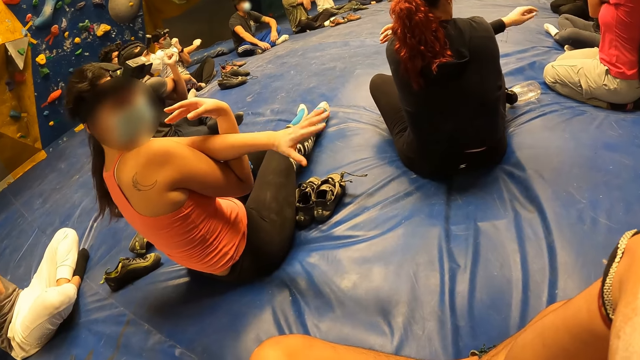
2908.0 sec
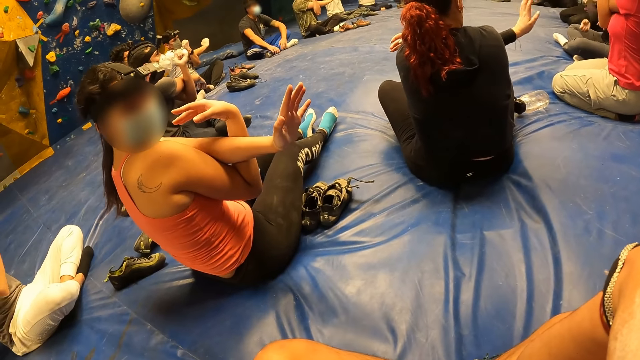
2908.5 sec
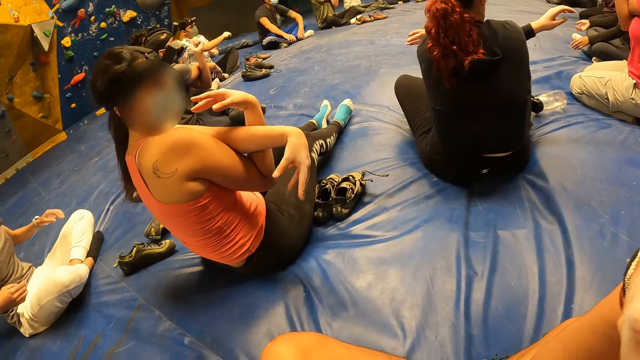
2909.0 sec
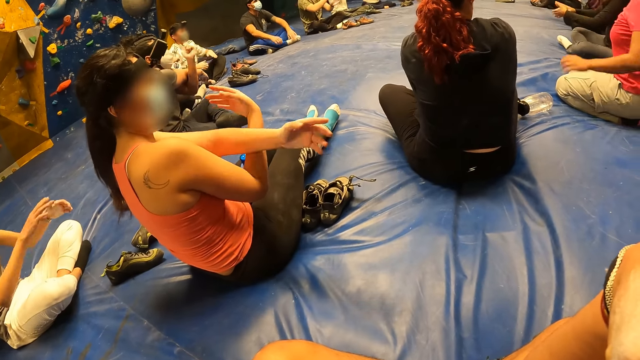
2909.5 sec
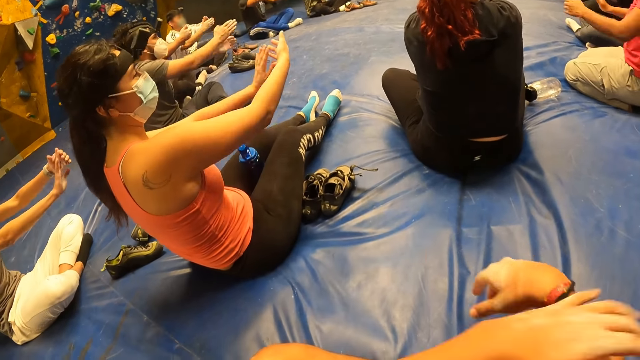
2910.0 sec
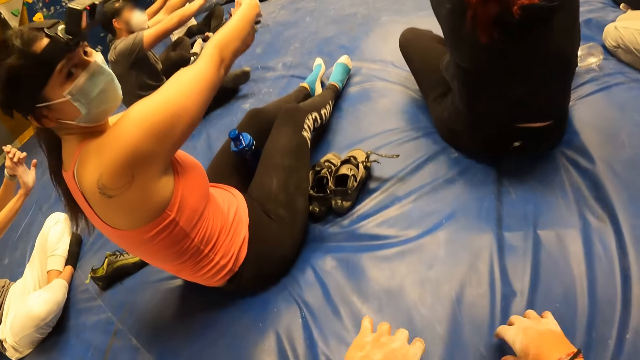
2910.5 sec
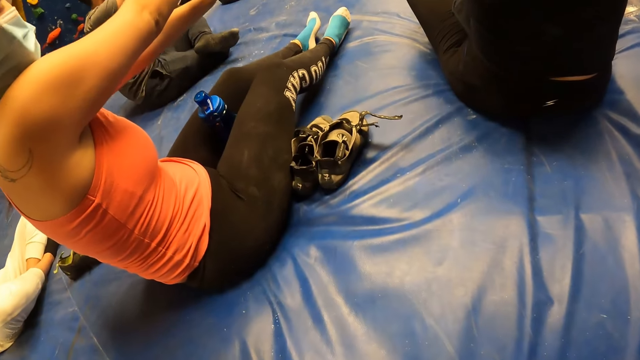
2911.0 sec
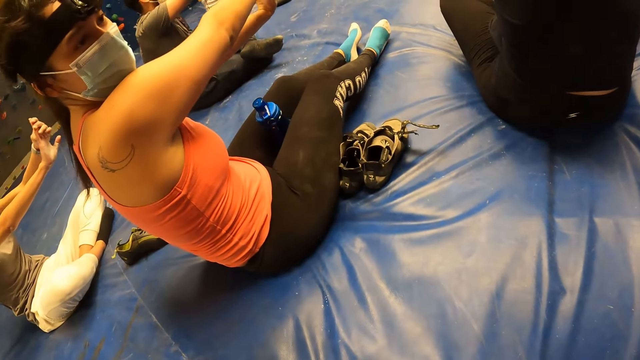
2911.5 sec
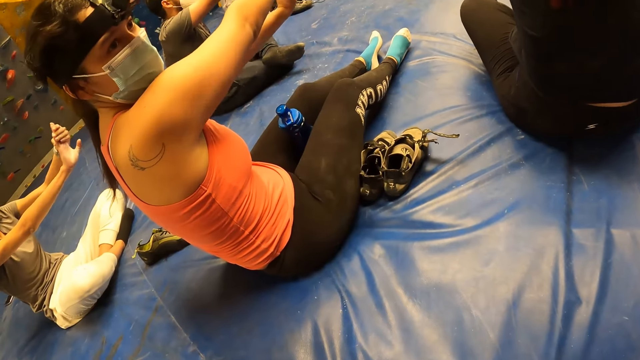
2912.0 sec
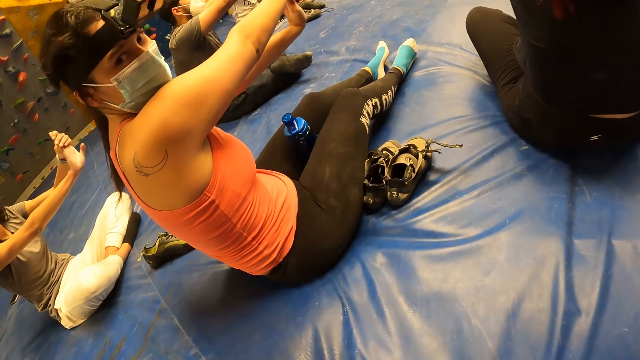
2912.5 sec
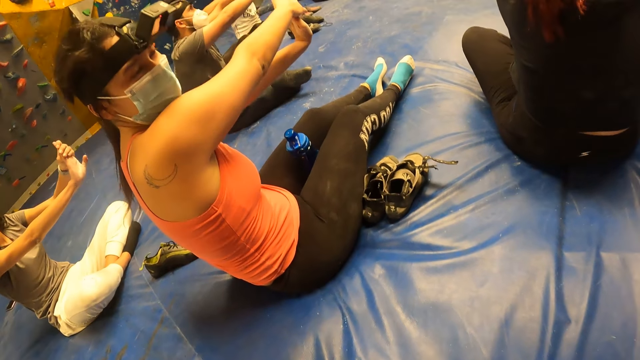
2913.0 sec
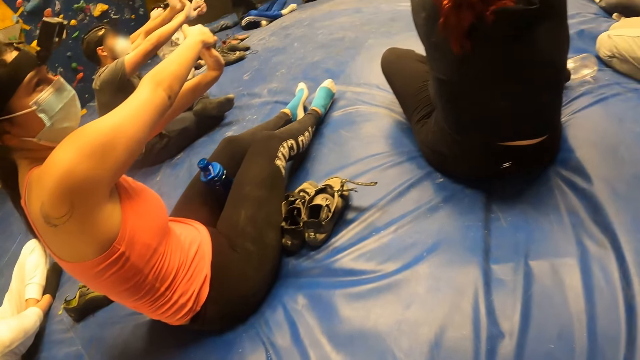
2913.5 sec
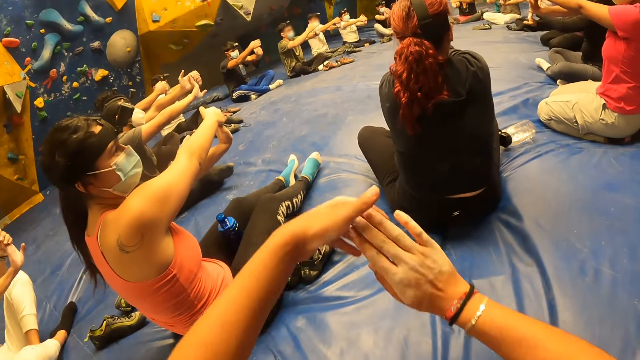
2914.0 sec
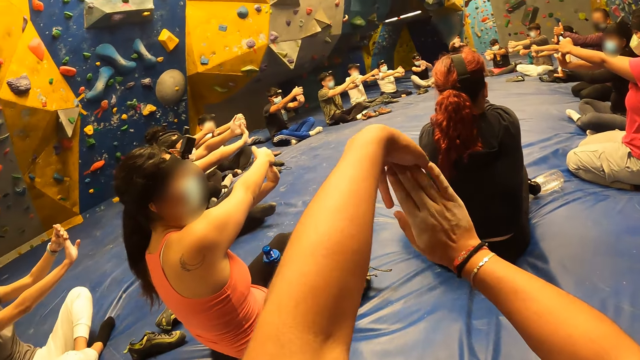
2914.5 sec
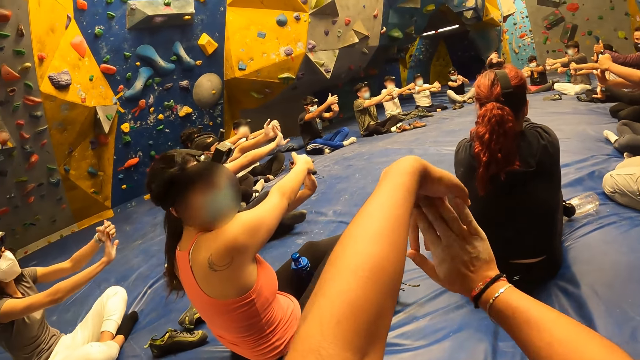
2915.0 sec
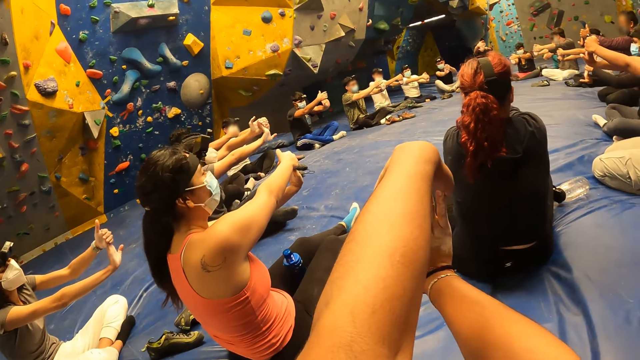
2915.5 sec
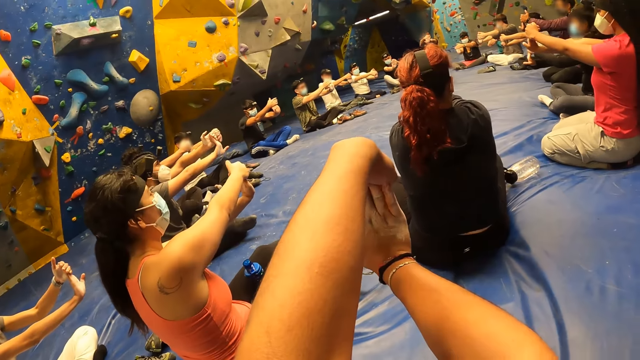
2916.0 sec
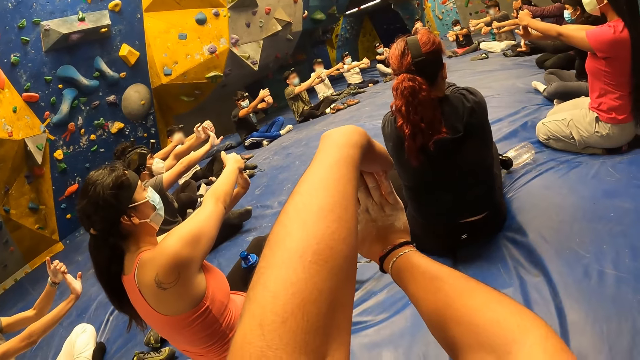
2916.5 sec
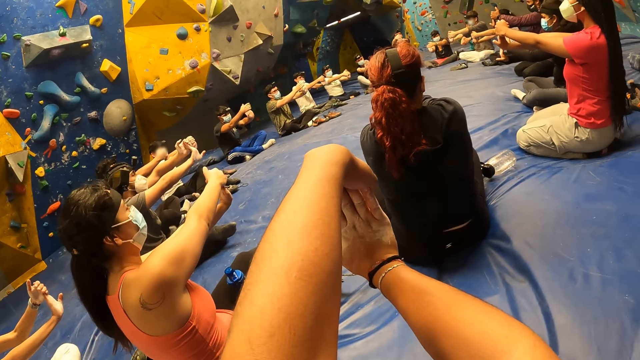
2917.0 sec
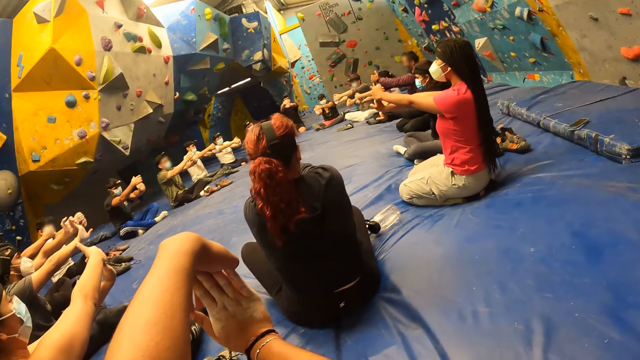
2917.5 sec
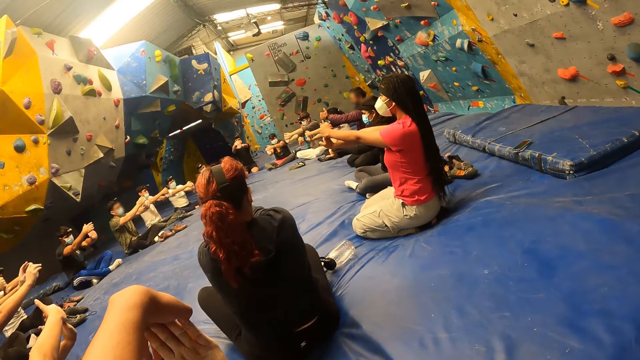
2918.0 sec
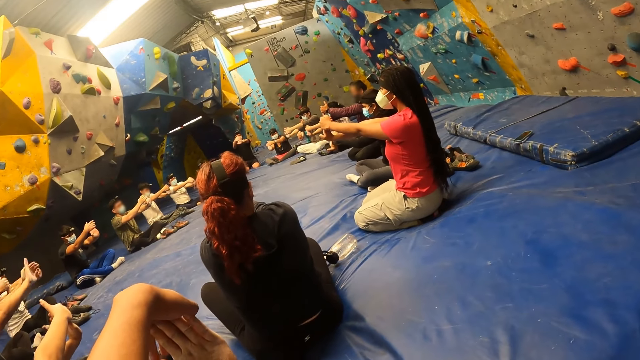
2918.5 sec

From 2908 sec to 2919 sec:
The camera wearer stretches her arms. The people on the bouldering foam stretch their hands. The people on the bouldering foam place one palm in front of the other. A woman interacts with the camera wearer. The camera wearer stretches her hands. She places her left palm in front of her right hand. She holds the hands together.

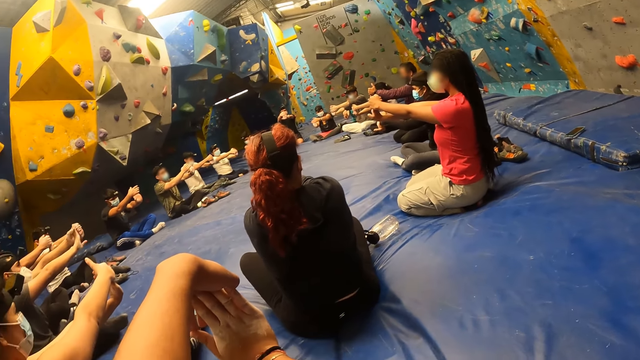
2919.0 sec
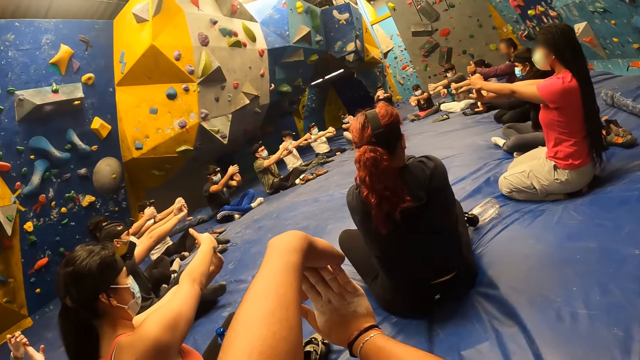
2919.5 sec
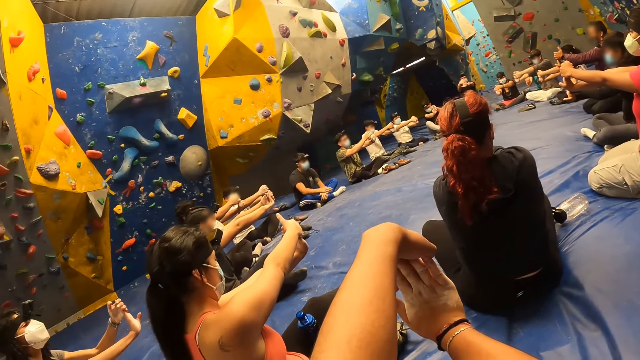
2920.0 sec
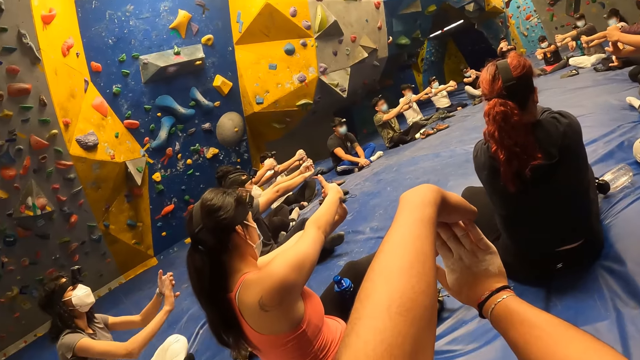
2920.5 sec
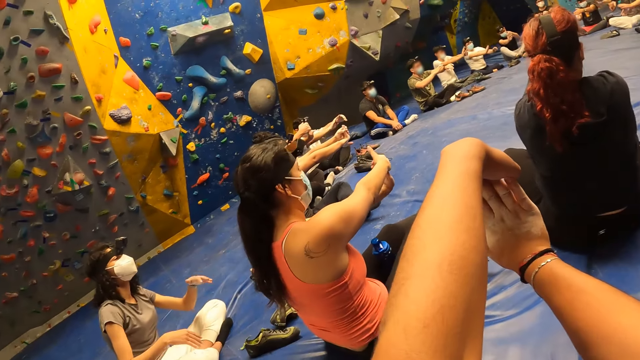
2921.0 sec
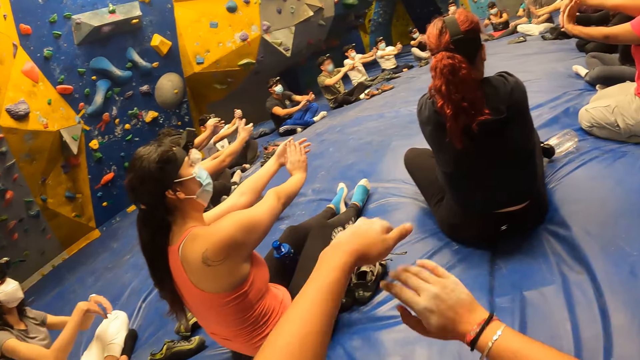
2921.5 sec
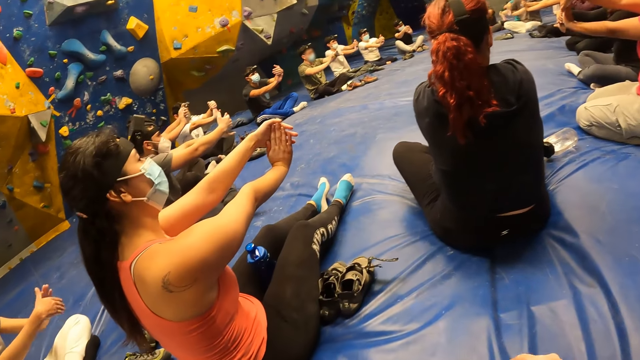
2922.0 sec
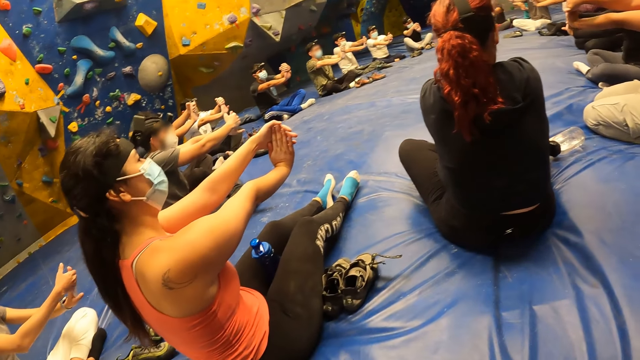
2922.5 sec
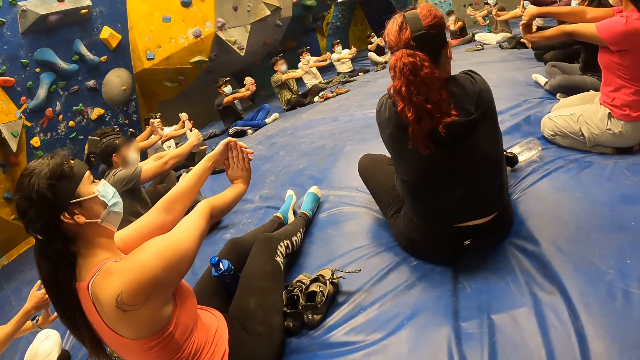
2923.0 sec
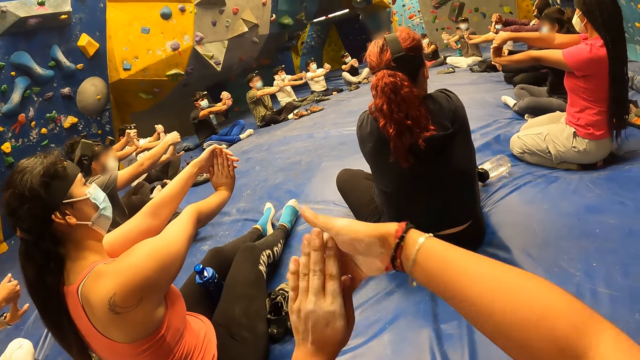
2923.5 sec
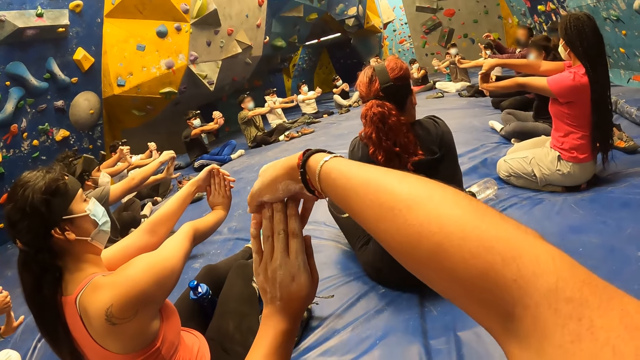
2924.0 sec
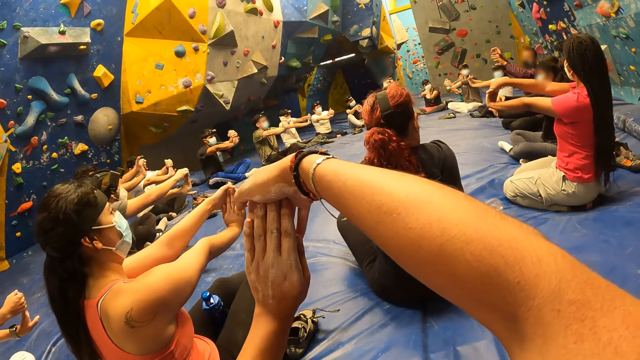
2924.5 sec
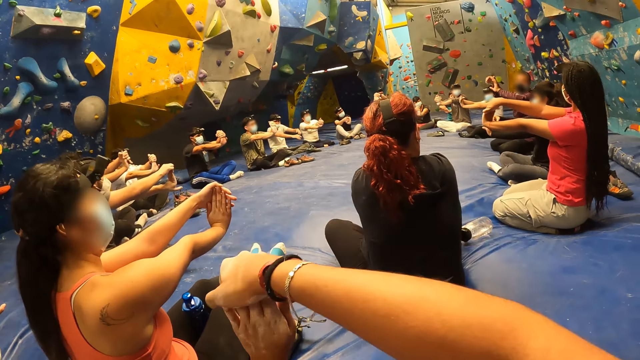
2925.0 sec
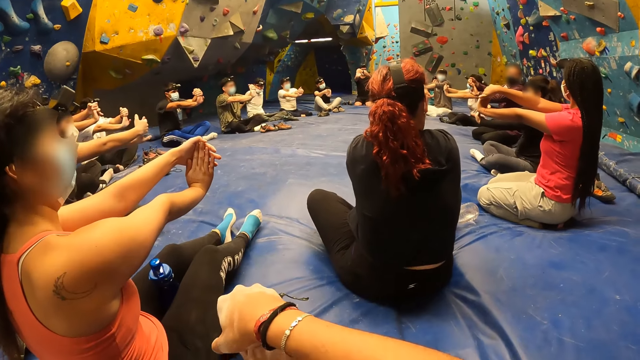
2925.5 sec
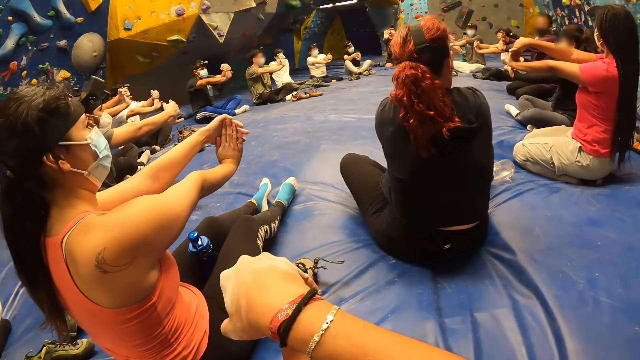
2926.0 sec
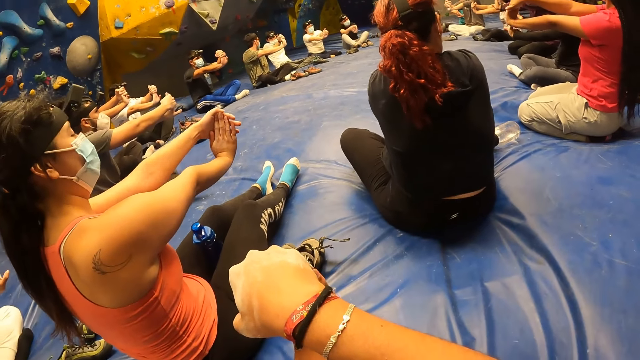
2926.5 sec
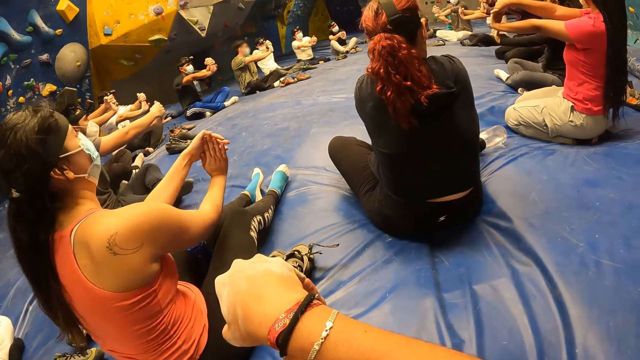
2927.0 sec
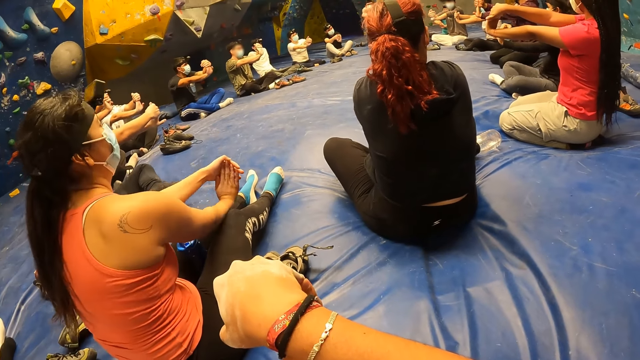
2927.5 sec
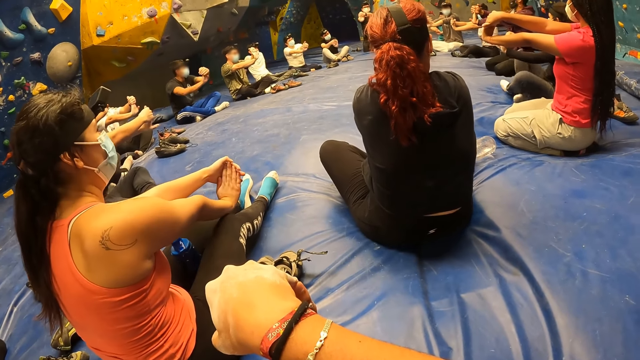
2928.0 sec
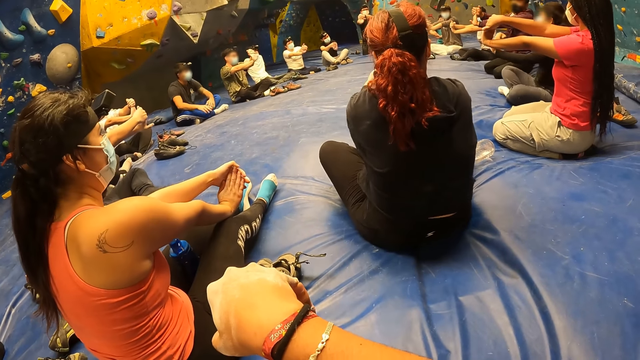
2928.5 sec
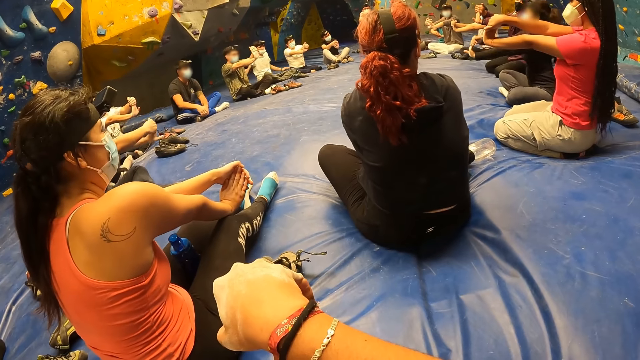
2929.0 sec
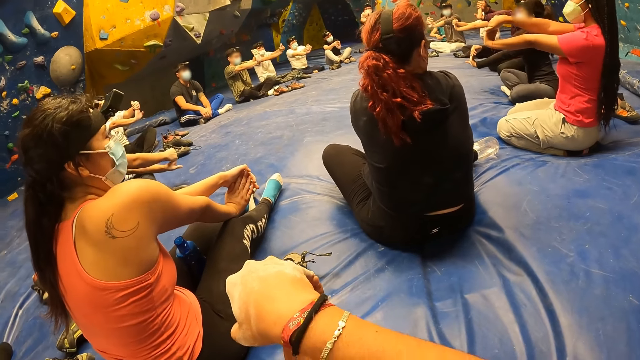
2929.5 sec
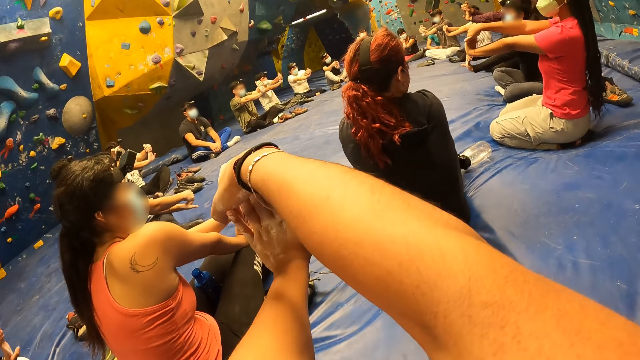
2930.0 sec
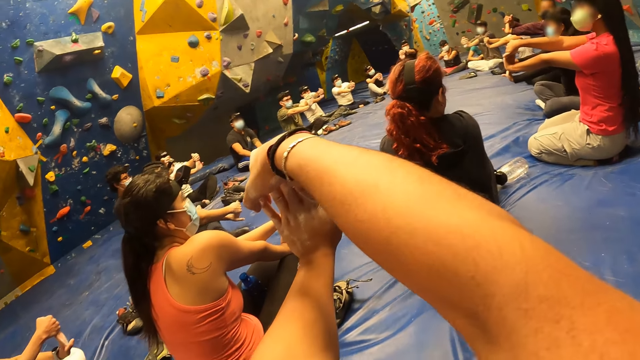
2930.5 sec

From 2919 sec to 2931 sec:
A person stretches his hands. The camera wearer places her right palm in front of her left hand. Another person exercises in the climbing wall room.
